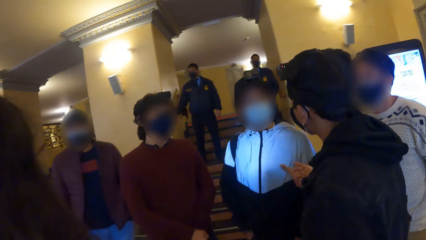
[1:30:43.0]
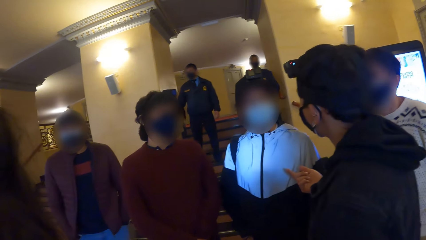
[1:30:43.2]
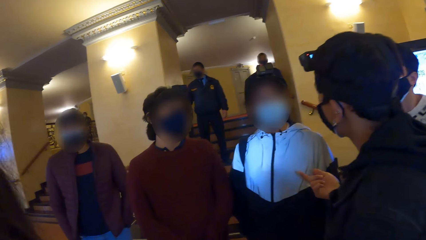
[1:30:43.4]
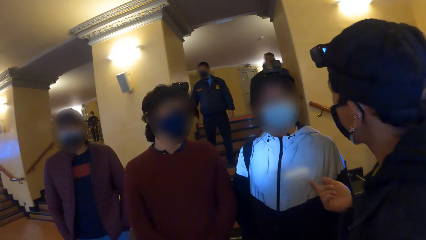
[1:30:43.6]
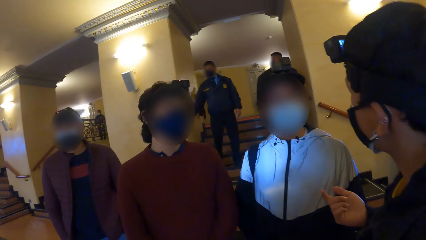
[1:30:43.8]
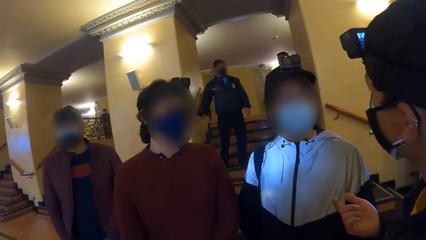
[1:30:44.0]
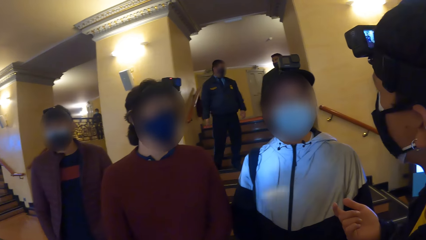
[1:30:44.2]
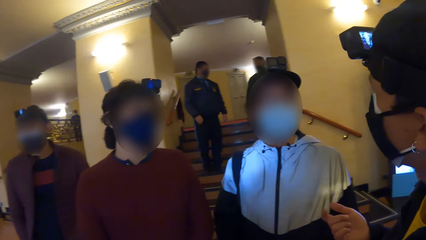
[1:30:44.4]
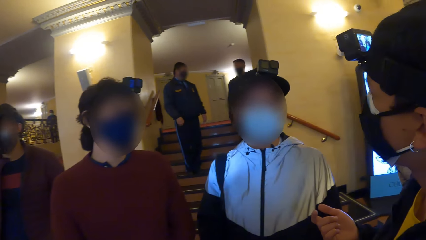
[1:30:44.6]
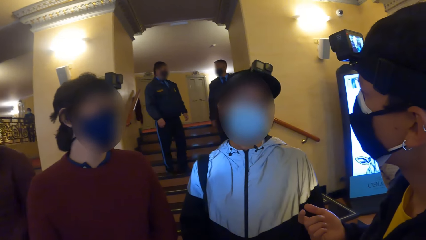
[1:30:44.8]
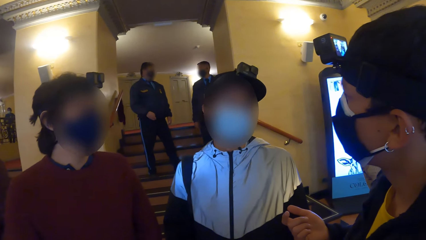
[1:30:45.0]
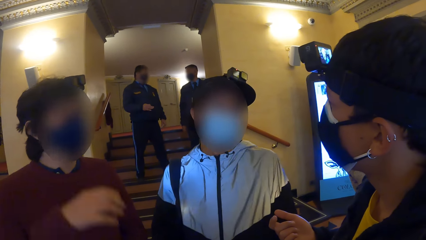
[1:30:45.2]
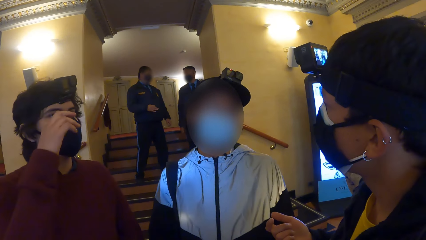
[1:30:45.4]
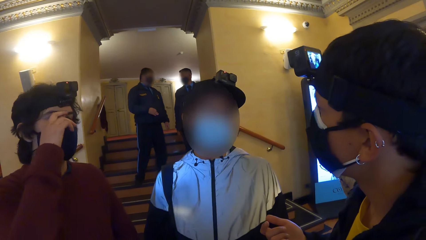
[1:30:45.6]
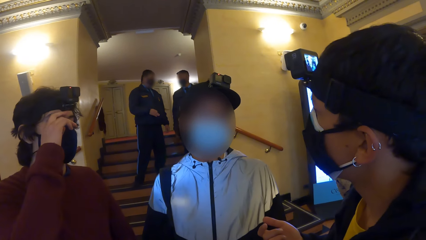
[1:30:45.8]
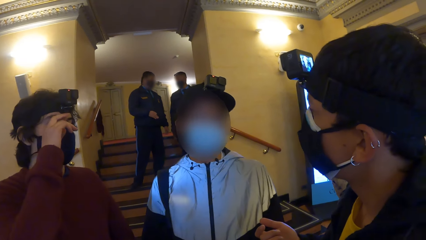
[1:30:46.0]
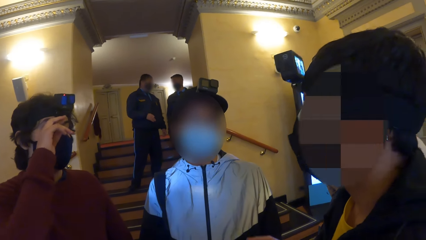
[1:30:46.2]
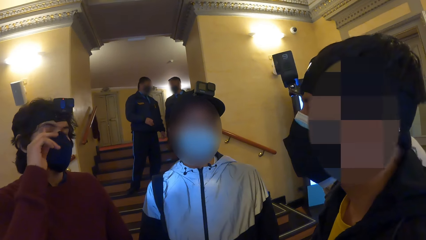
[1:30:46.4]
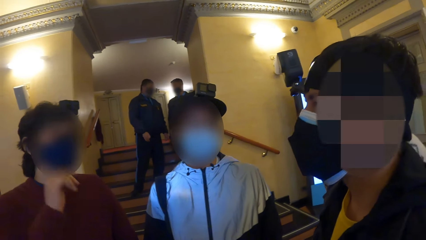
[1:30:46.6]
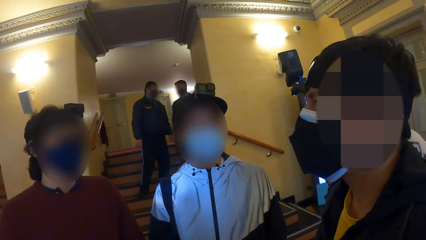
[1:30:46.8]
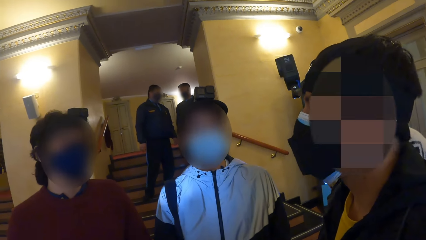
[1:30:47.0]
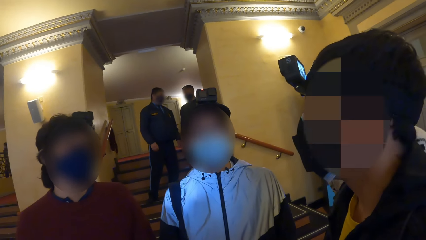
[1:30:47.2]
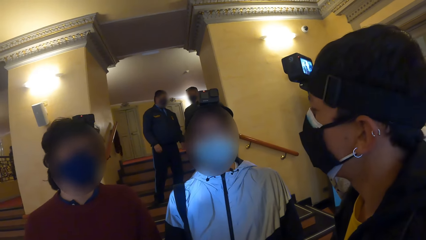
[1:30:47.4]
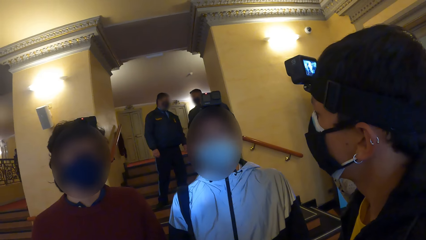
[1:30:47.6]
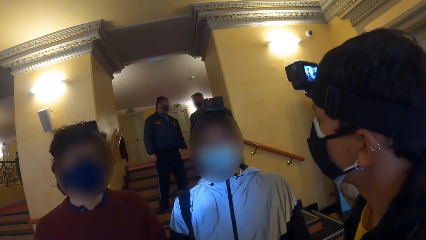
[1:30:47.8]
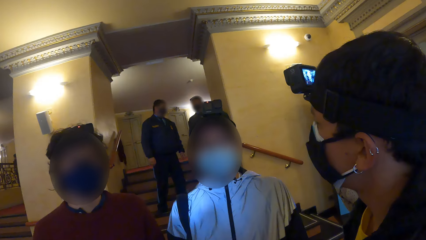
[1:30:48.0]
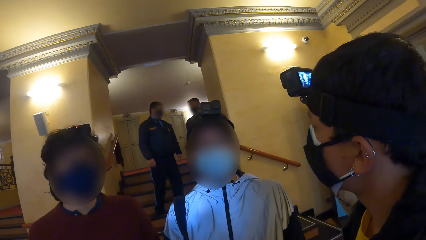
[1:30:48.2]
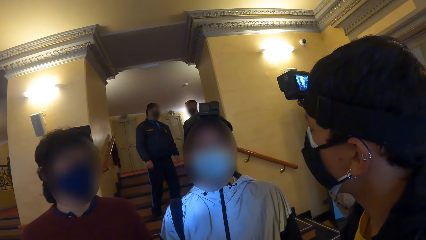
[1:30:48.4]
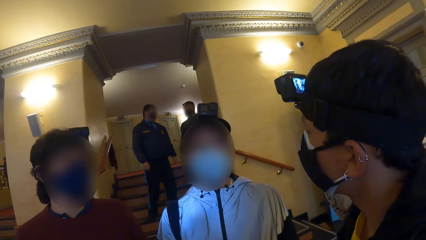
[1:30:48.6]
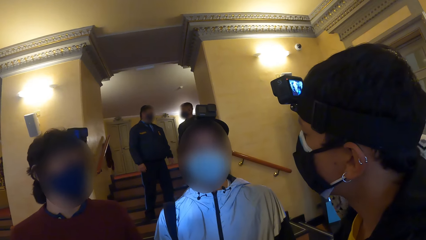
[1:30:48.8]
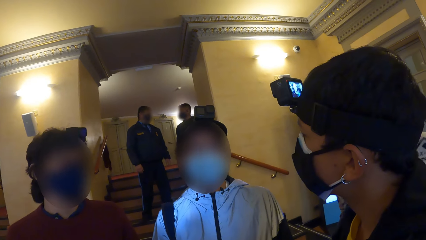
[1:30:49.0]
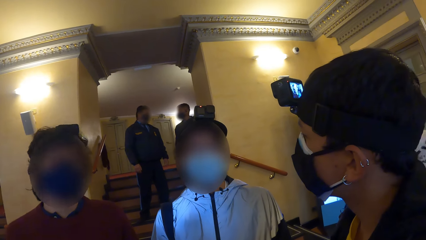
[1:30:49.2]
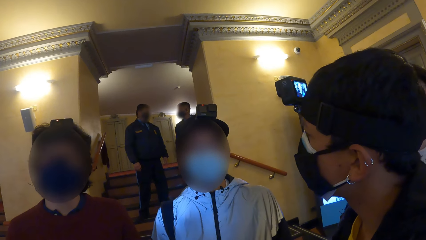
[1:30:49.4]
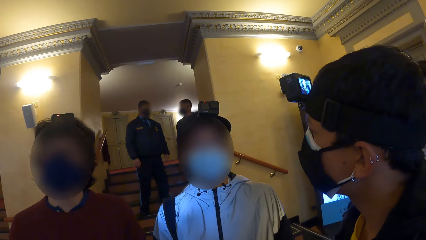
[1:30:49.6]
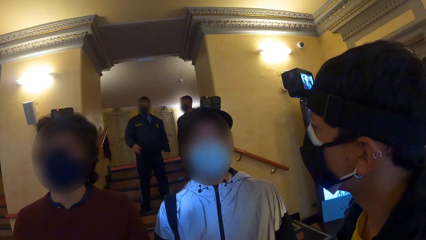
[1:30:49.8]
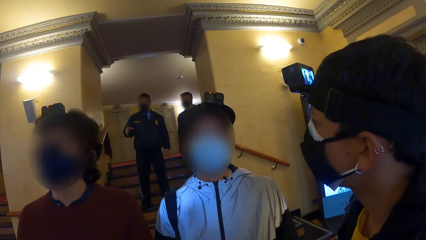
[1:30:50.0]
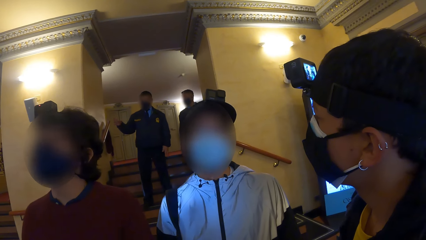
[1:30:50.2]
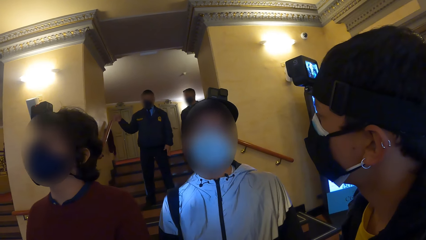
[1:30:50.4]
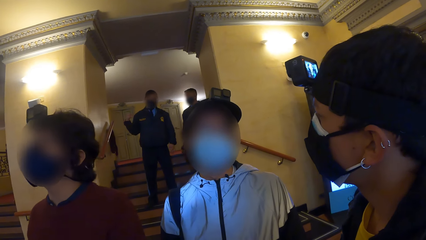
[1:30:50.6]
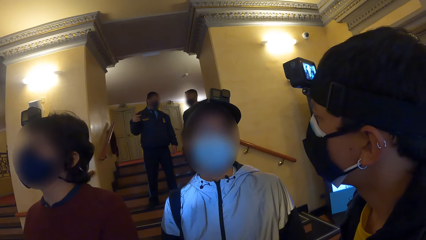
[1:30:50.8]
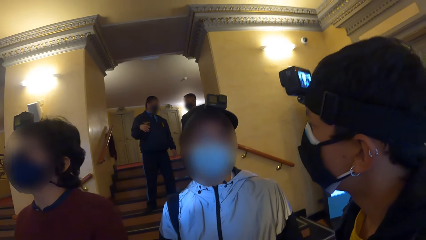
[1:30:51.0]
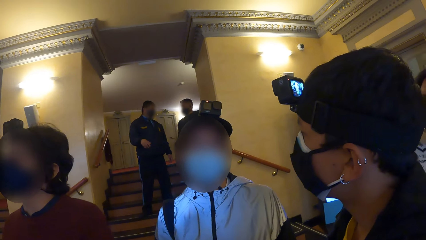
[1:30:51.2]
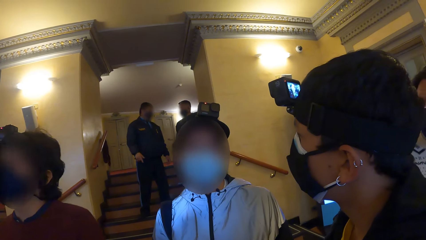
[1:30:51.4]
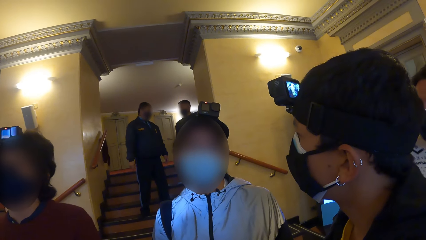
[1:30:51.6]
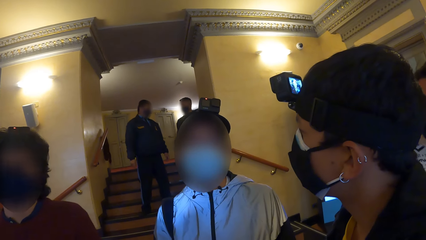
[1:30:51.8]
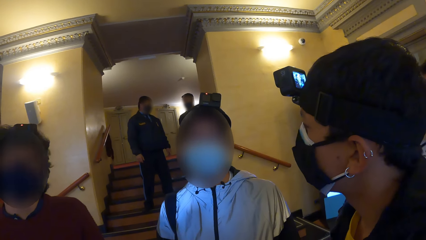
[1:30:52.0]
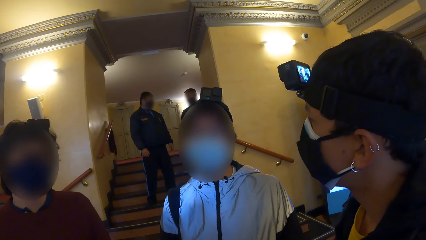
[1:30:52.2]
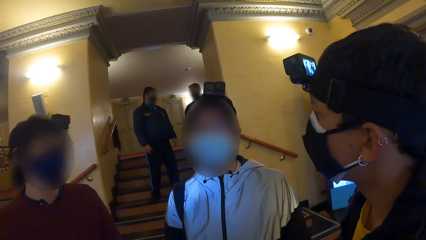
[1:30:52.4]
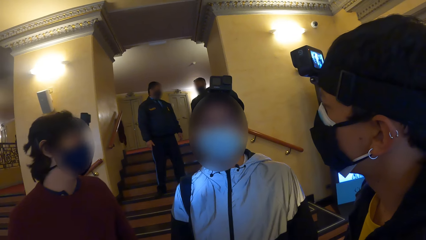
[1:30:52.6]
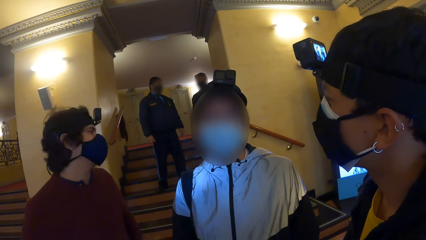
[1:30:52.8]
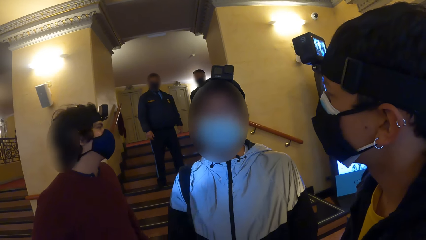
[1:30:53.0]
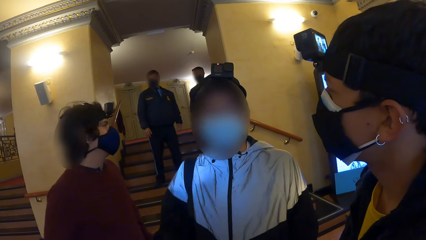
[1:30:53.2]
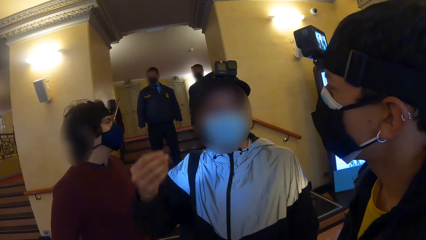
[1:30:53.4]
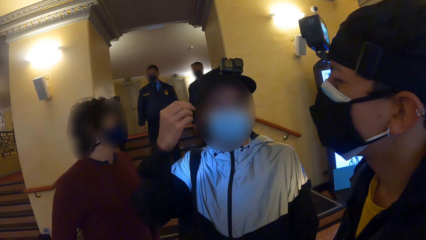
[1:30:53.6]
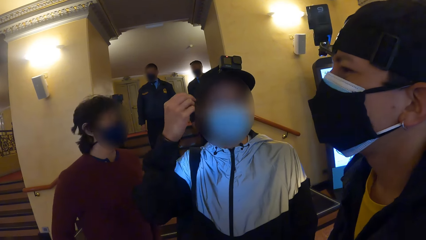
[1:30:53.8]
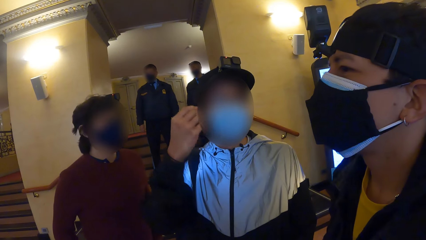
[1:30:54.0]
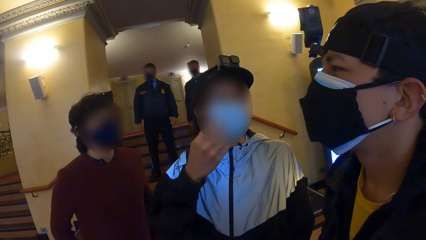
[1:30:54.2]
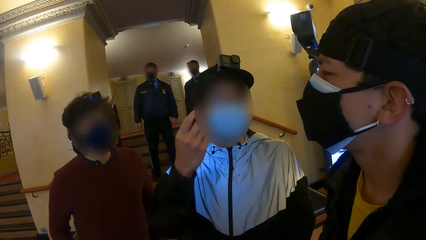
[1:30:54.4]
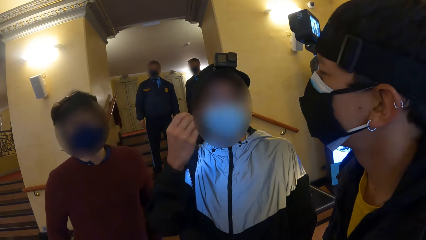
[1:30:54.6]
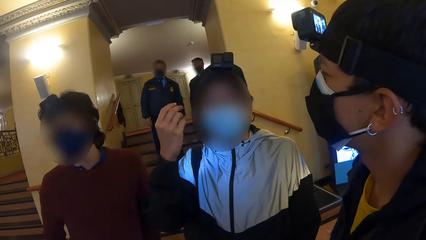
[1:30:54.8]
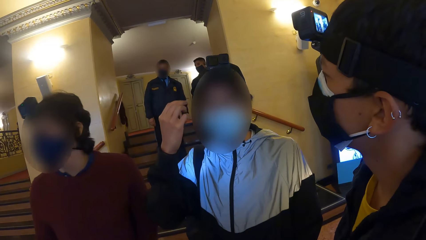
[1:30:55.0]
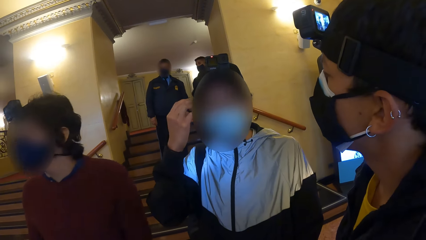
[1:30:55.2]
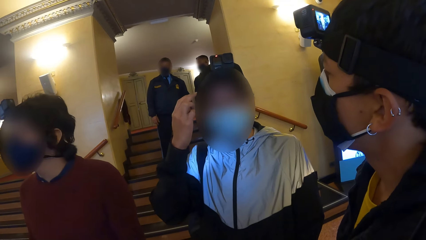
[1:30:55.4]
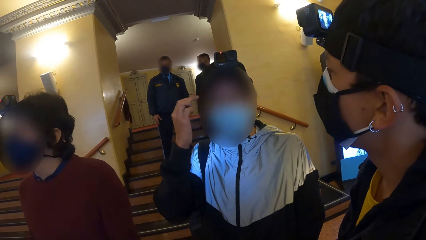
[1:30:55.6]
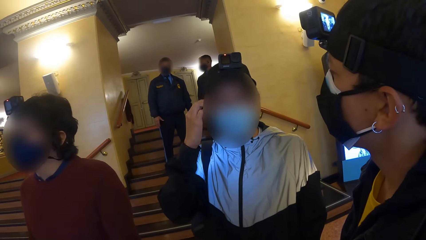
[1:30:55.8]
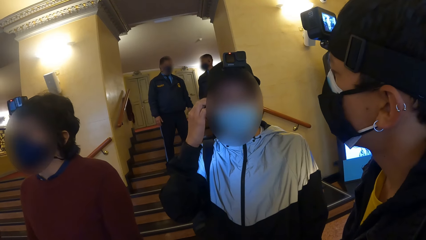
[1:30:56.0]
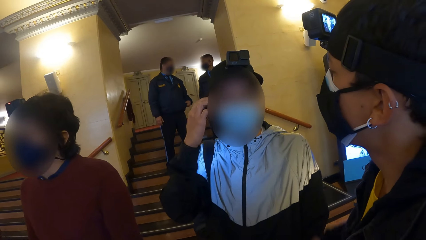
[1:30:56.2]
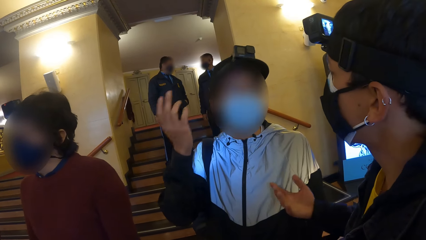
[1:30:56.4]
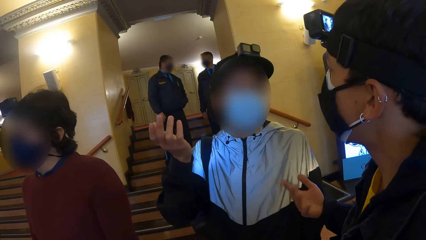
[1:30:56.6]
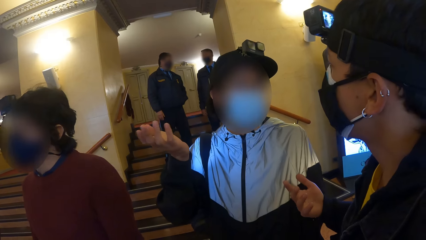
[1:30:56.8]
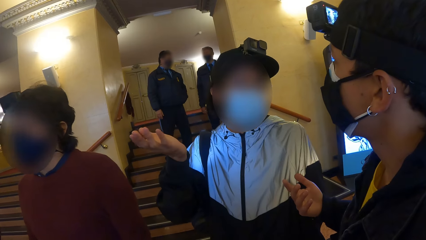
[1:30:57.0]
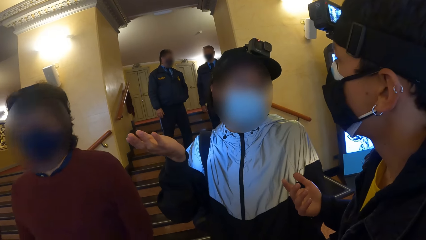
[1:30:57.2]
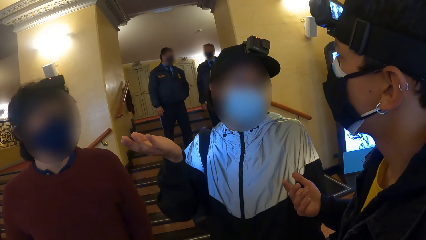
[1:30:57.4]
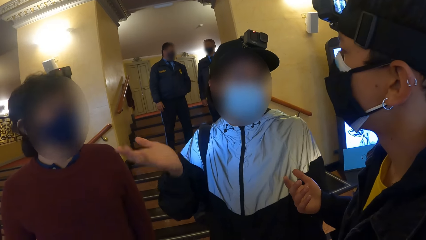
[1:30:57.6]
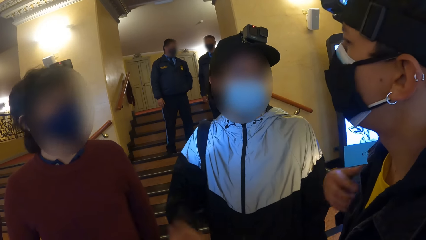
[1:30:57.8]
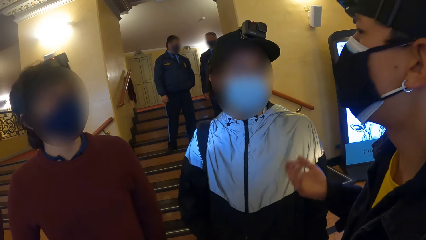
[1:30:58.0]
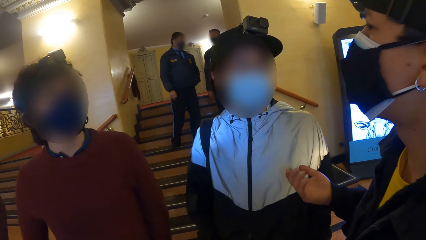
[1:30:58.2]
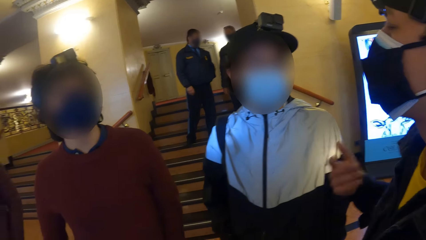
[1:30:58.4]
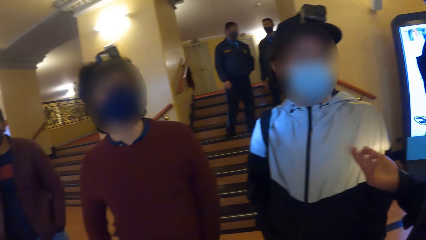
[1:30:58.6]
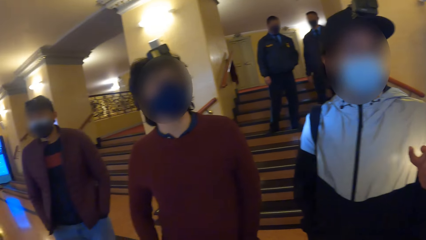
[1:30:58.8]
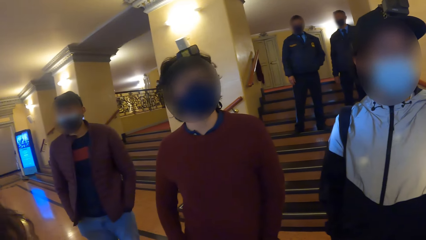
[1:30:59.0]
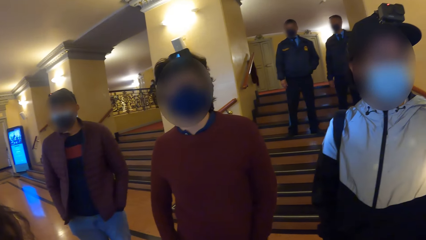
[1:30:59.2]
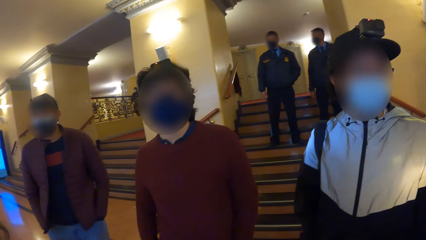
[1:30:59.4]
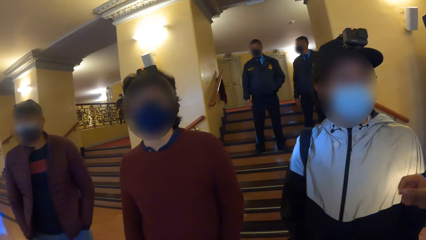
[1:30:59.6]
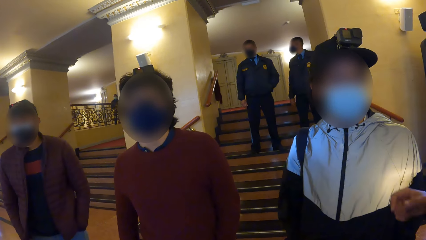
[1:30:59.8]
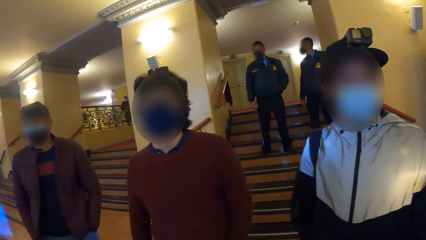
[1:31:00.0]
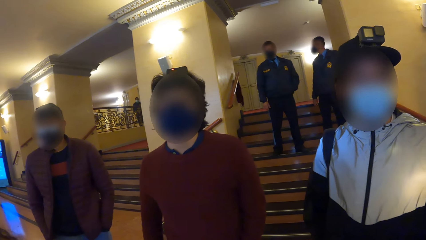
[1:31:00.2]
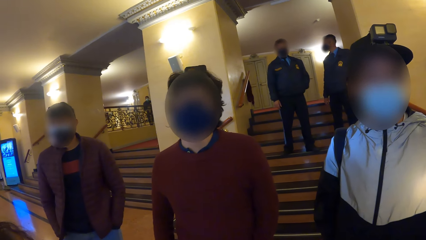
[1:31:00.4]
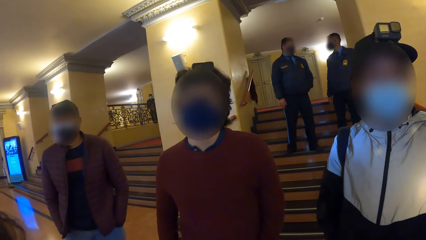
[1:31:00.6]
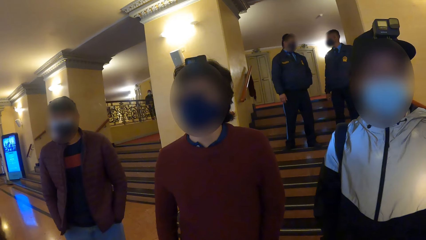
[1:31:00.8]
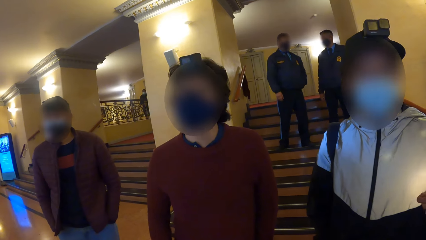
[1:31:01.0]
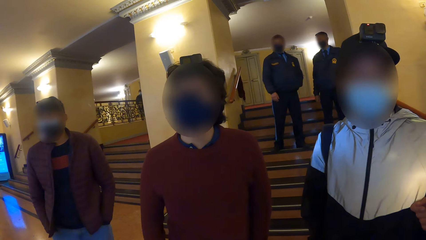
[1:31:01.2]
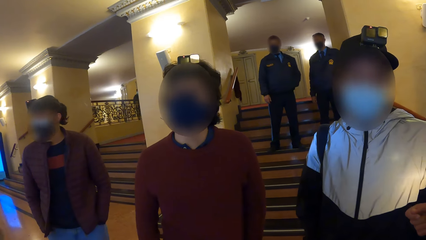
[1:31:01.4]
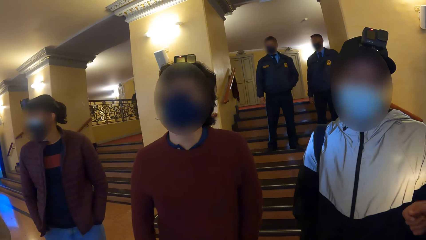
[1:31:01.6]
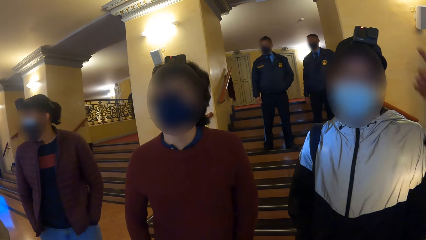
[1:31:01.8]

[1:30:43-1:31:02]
The camera wearer walks towards the crowd. A security man interacts with another security man on a flight of stairs. The camera wearer talks to the crowd. A man touches his face with his right hand. Another man touches his face with his right hand. The camera wearer looks around.
